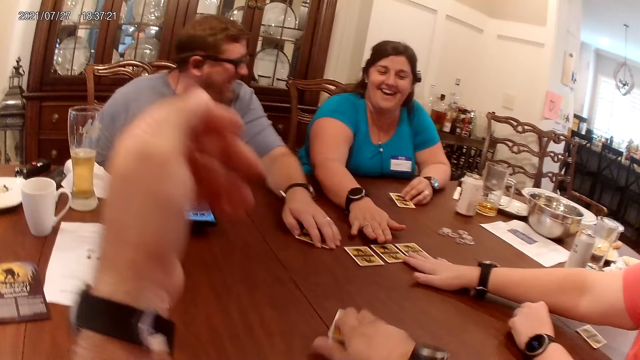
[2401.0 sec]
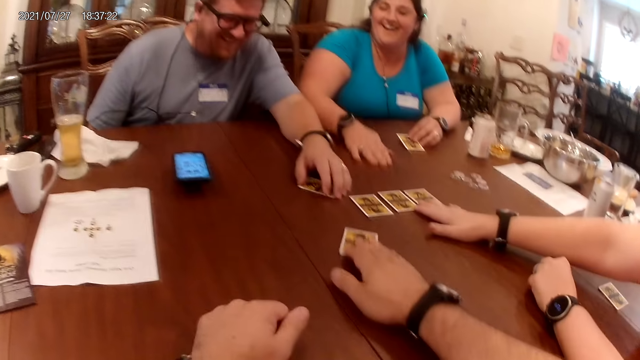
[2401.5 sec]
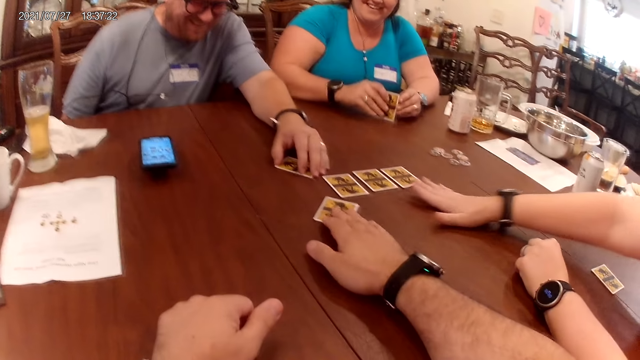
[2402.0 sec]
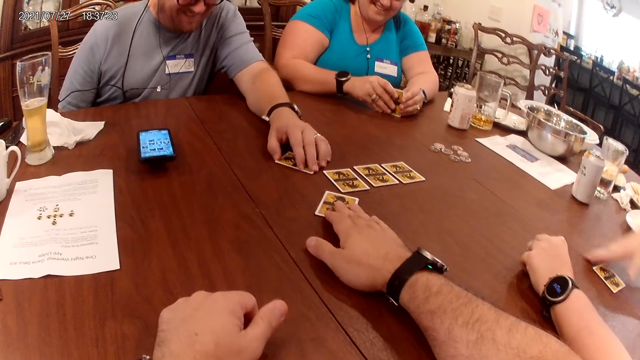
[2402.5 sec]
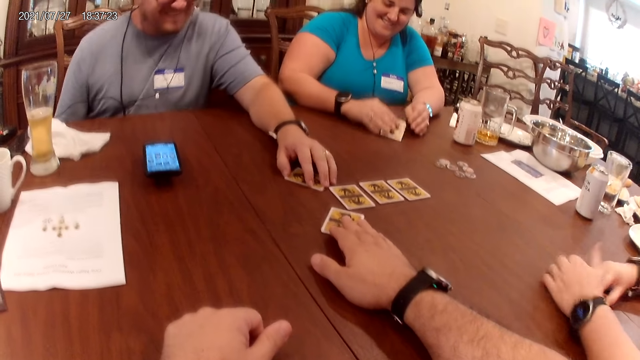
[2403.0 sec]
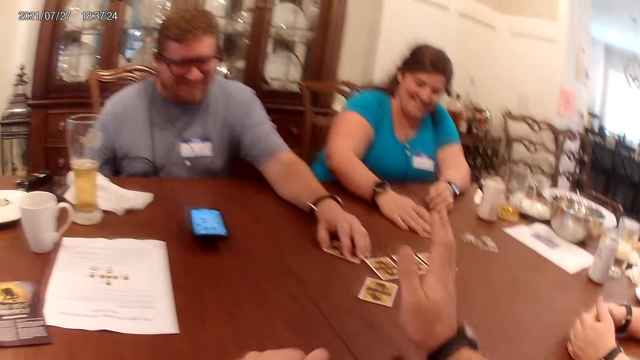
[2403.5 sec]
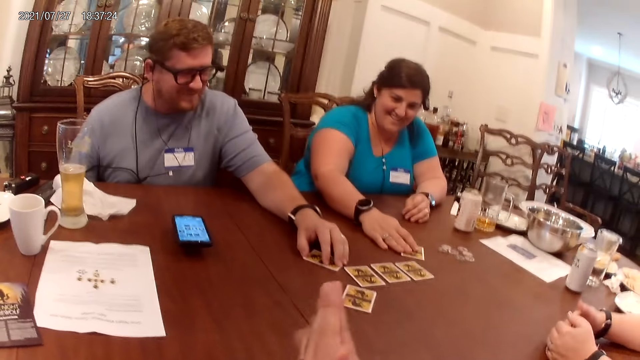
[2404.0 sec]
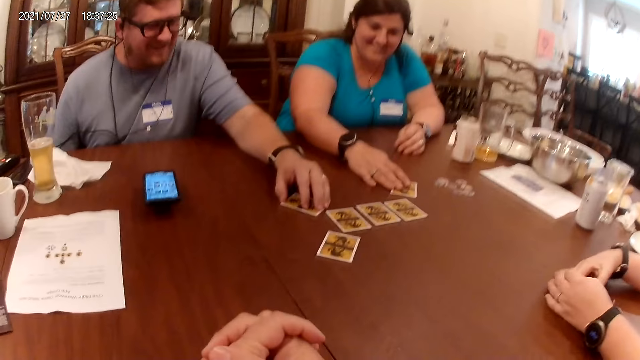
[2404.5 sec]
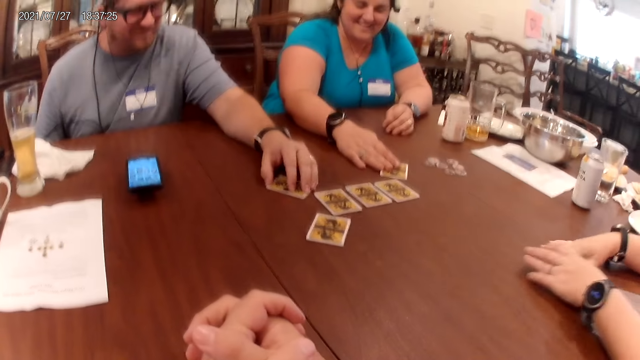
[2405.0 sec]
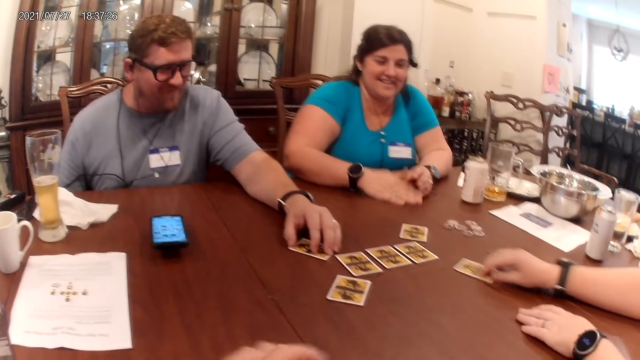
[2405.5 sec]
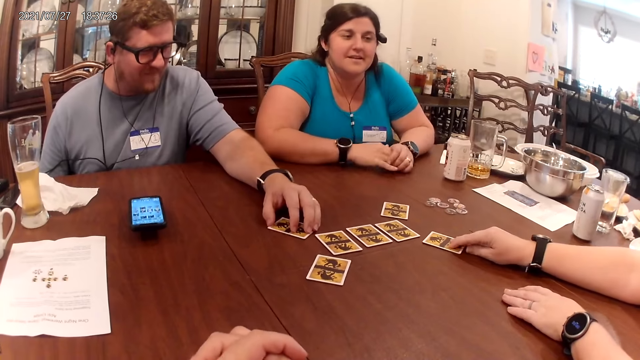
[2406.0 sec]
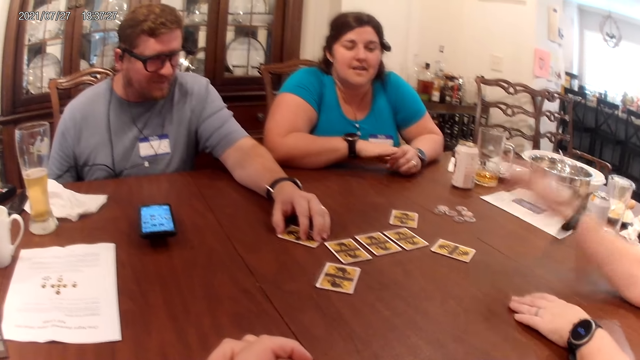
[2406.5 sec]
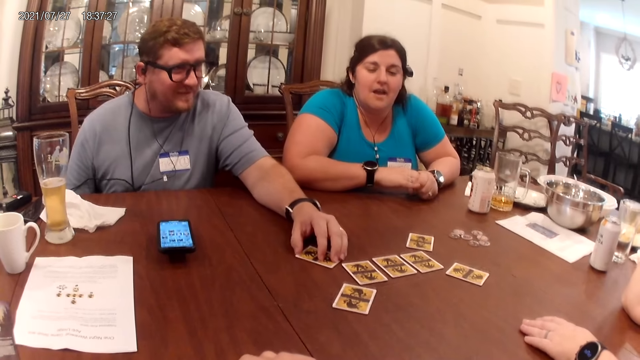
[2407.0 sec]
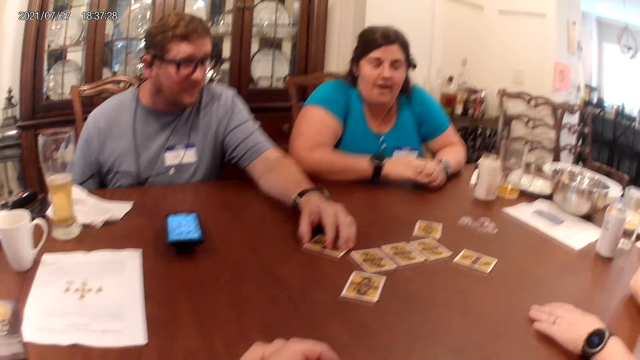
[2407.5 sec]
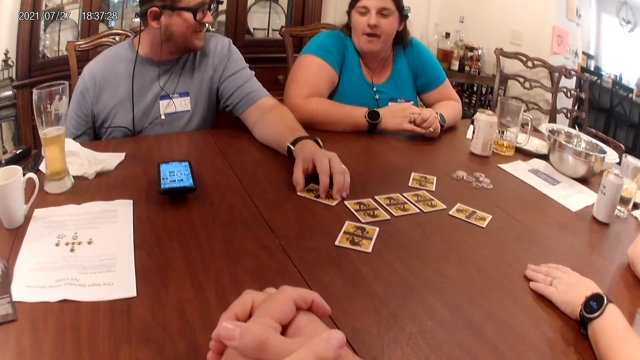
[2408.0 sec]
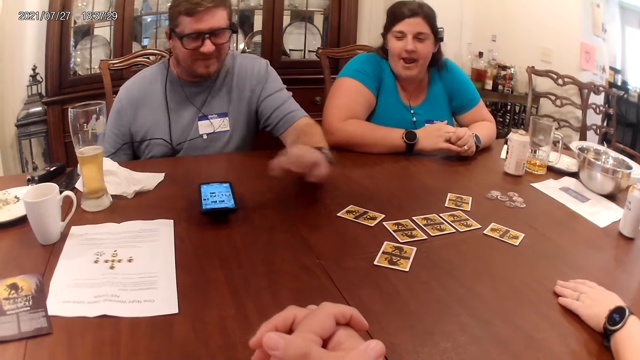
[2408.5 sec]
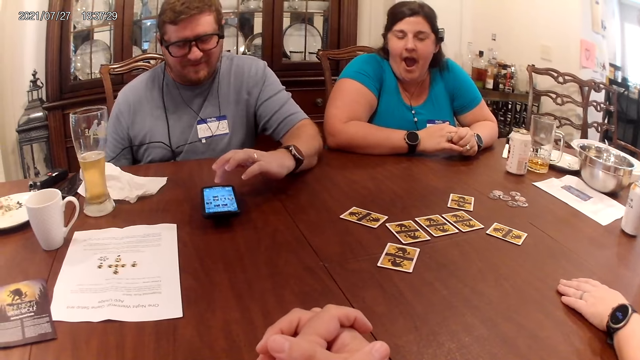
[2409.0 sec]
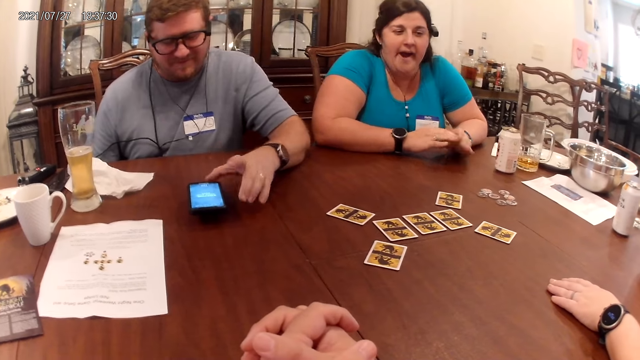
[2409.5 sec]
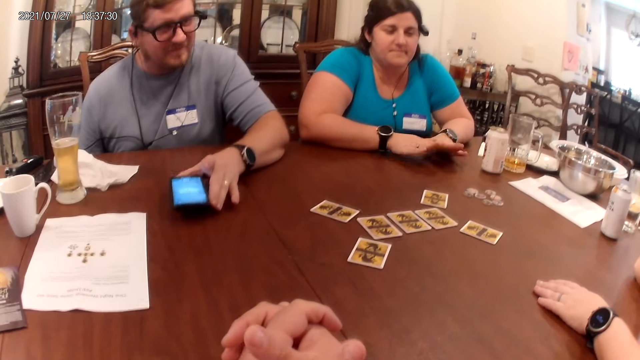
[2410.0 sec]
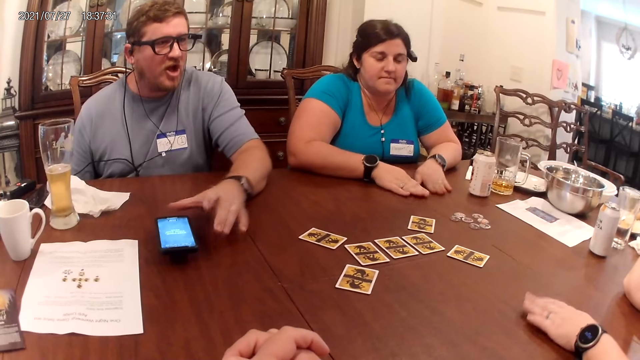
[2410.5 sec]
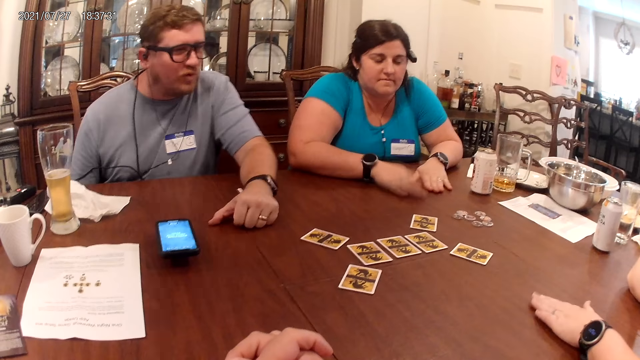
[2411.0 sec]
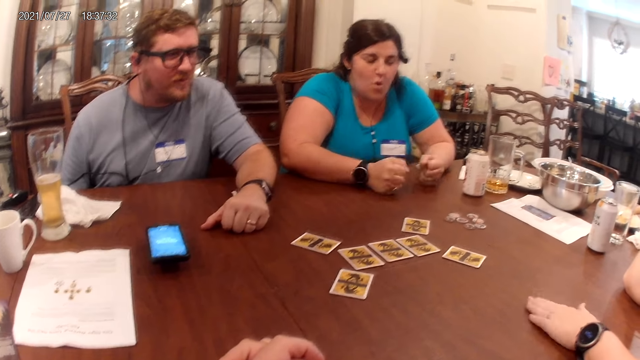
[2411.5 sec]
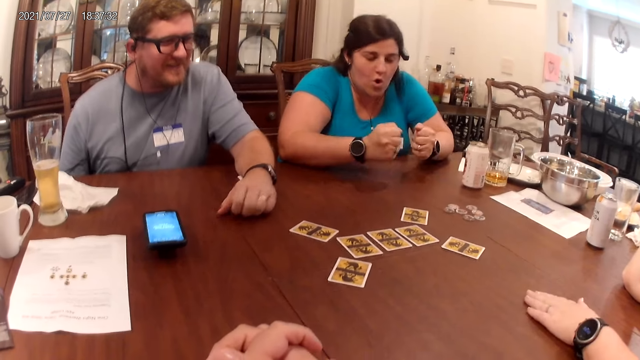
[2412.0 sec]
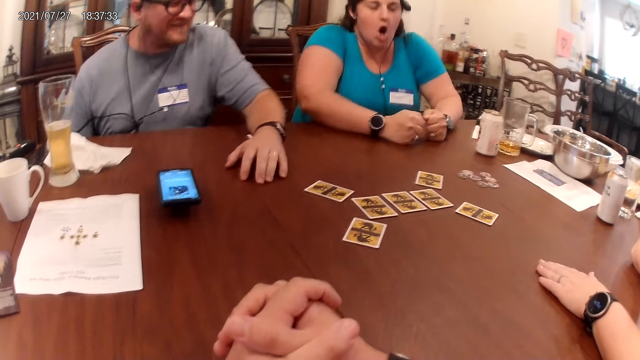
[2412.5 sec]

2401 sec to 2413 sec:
A woman touches some cards on the table with her right hand. The camera wearer drops the card on the table. Another woman picks up the card on the table with both hands and moves a card on the table with her right hand. The first woman moves a card on the table with her right hand. A man operates the cellphone. The man touches the phone on the table with his left hand. The other woman touches the table with both hands. The man moves the phone on the table with his left hand. The other woman drums on the table with her hands. The first woman taps the table with her left hand.

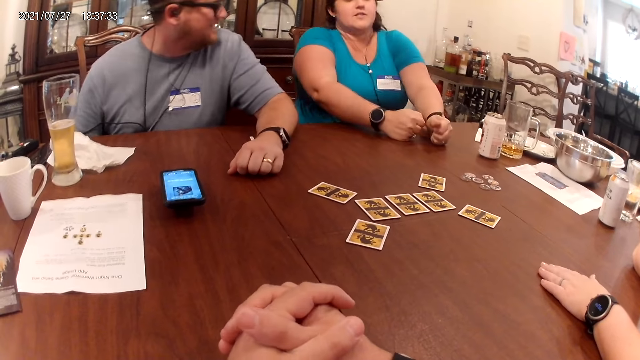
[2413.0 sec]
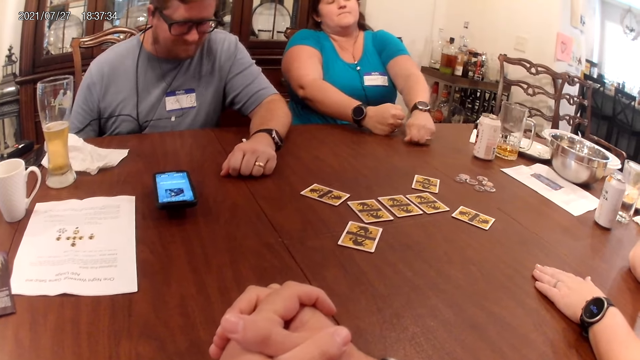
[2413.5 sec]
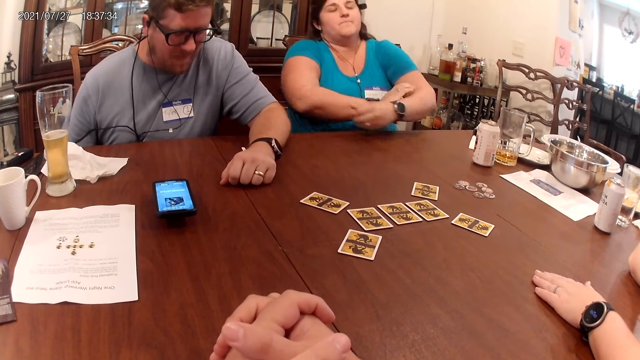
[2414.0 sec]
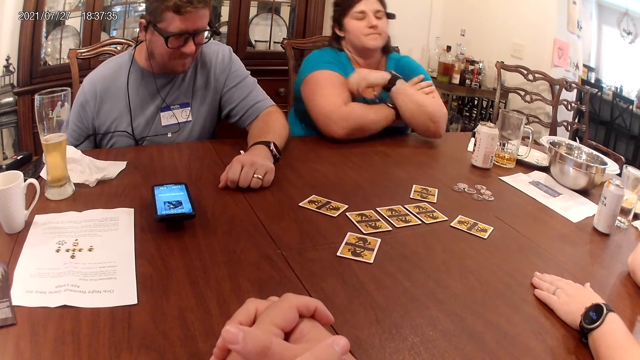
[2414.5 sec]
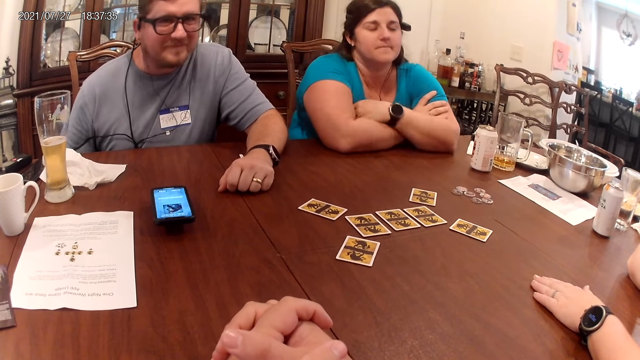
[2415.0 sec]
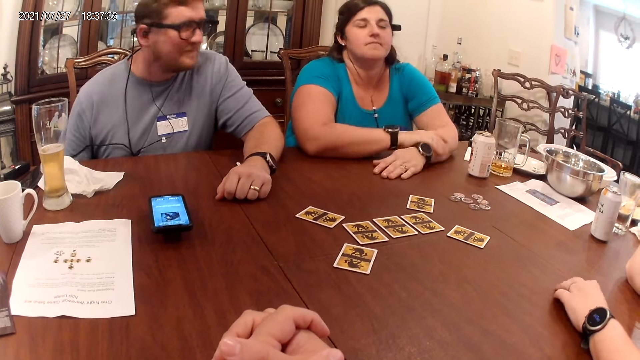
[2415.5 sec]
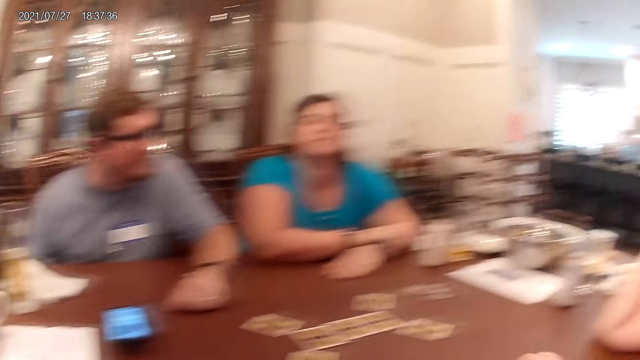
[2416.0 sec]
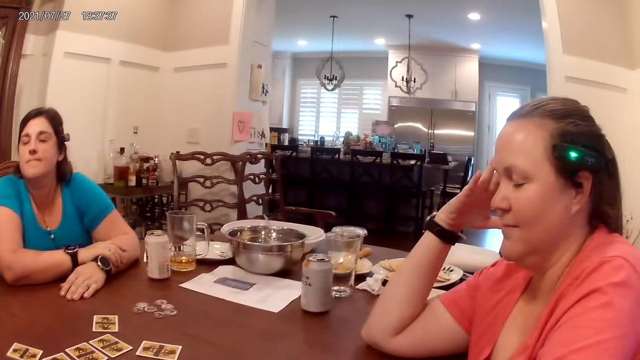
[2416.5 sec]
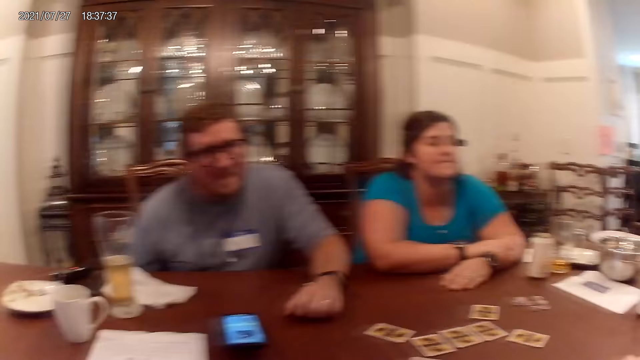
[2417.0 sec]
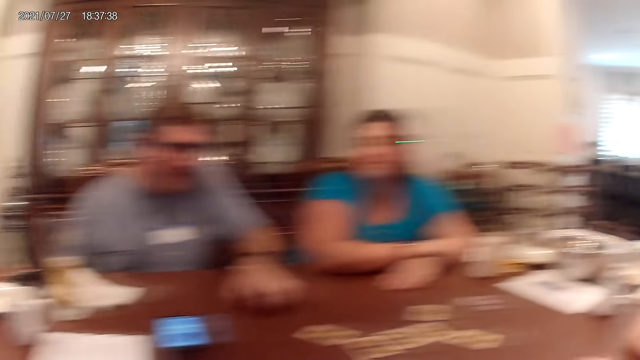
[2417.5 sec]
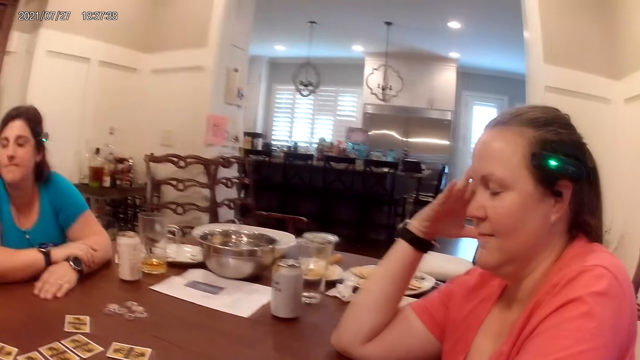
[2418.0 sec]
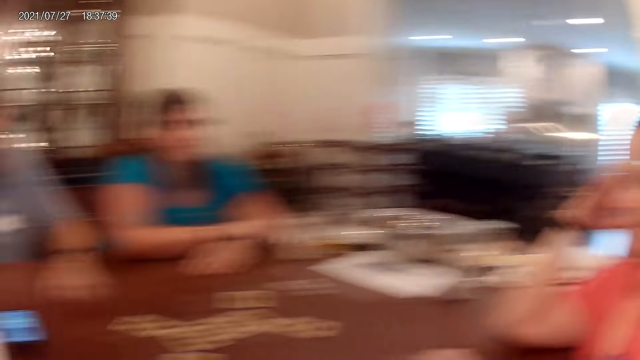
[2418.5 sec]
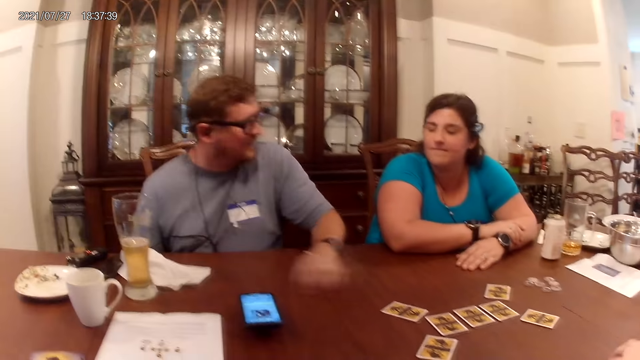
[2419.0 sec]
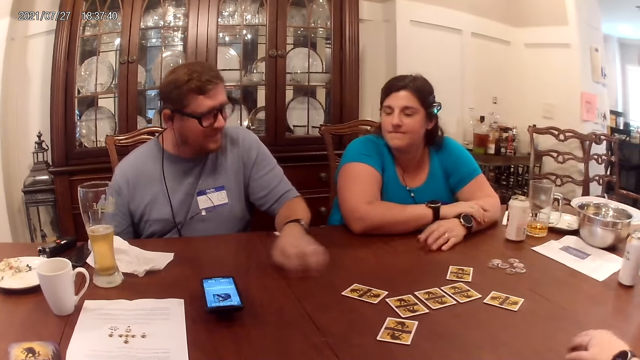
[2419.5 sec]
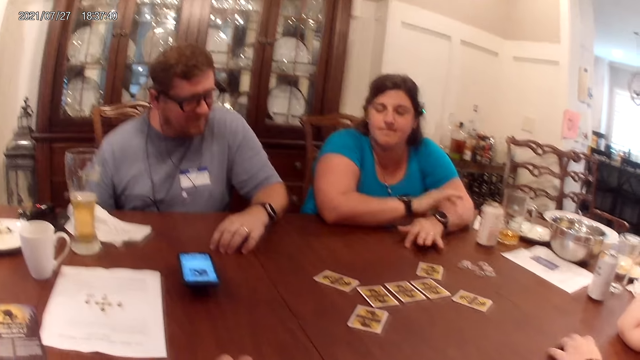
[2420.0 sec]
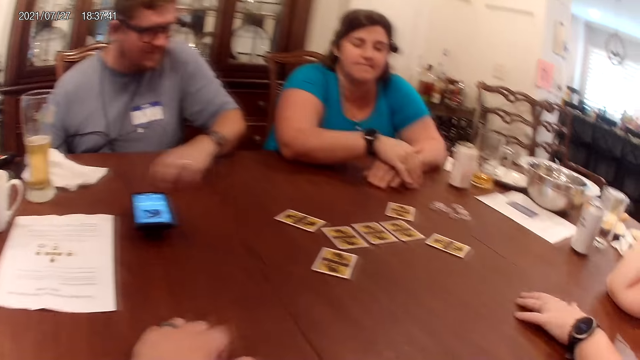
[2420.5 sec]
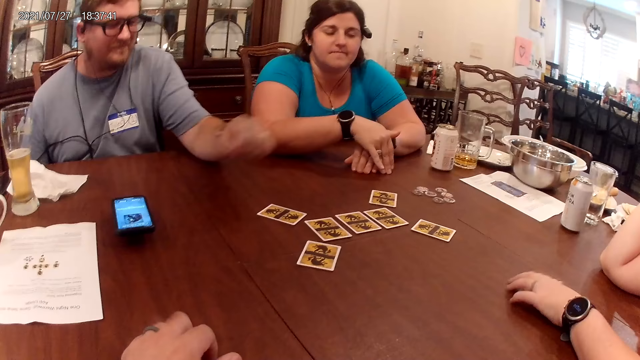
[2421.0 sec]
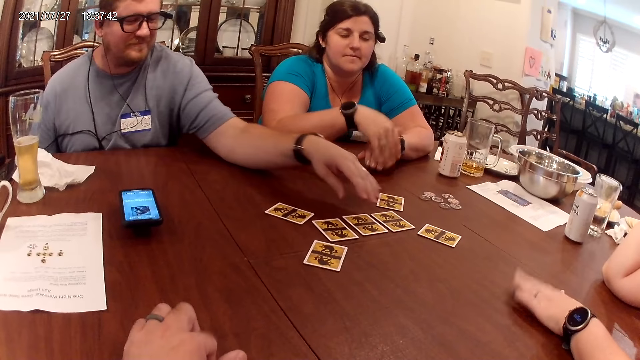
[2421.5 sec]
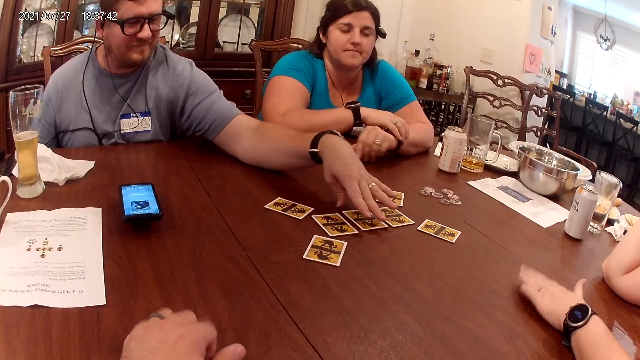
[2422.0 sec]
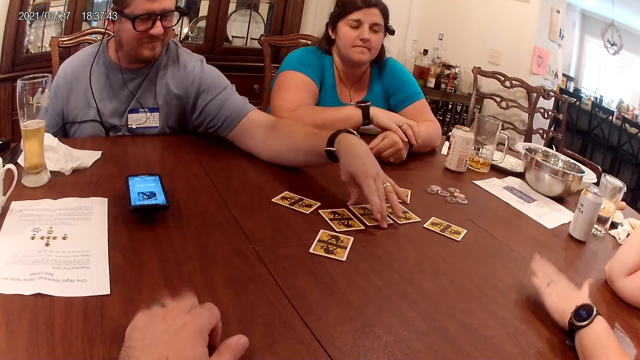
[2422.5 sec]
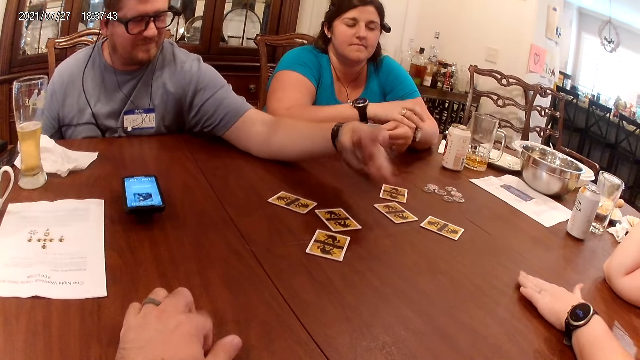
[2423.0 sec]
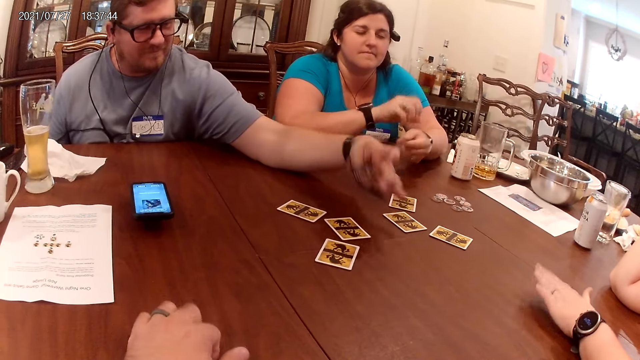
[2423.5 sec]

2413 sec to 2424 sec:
A woman folds her hands. The woman touches the table with her left hand. The camera wearer looks around. Another woman touches her head. A man moves his left hand on the table. The other woman moves her left hand on the table. The camera wearer taps his left hand on the table. The other woman taps her left hand on the table. The man turns a card on the table. The first woman adjusts the wristwatch on her left hand with her right hand. The man picks up a card on the table with his left hand.
